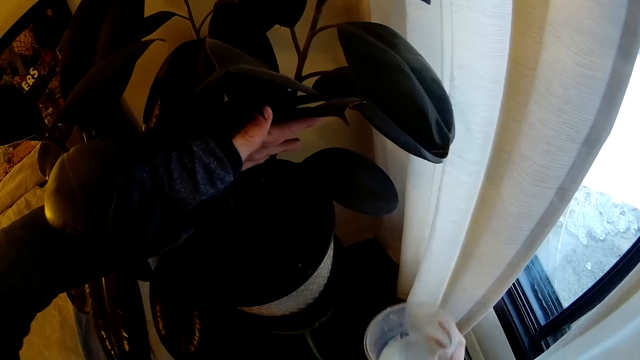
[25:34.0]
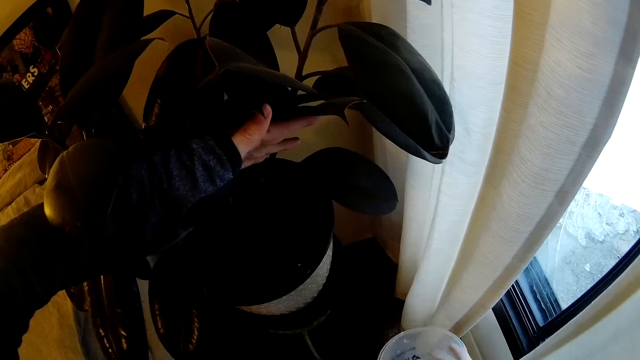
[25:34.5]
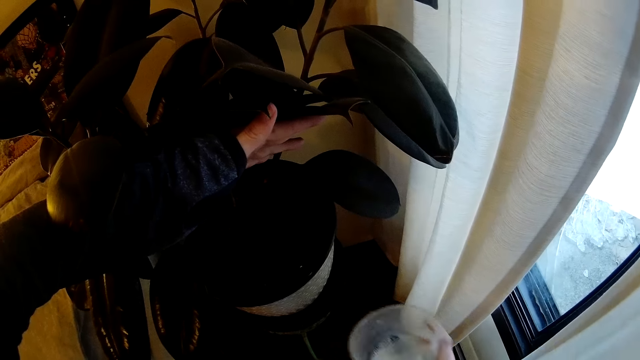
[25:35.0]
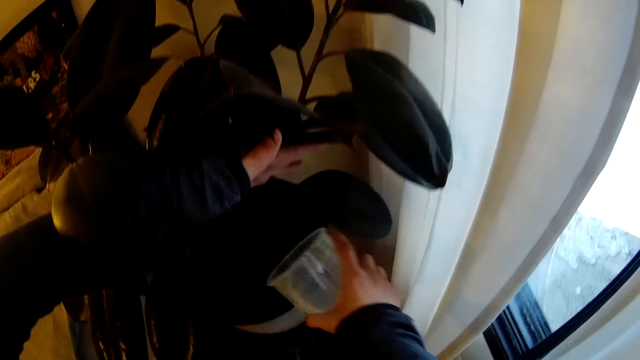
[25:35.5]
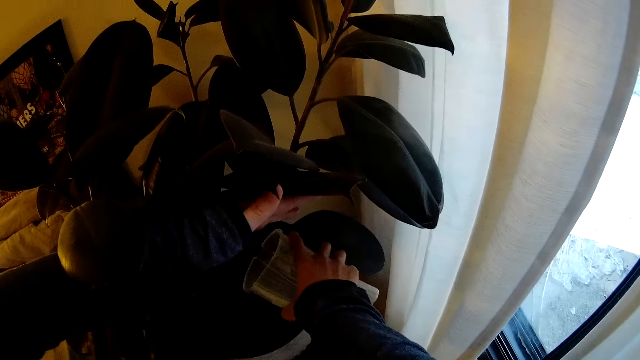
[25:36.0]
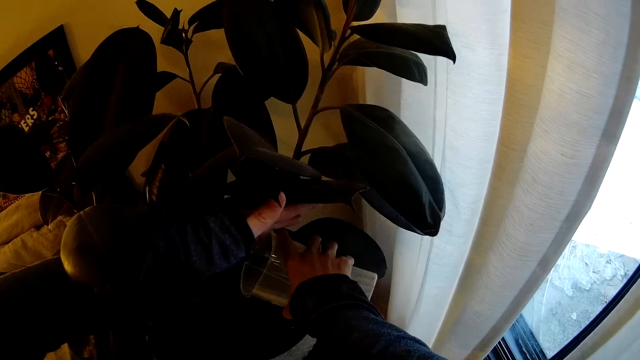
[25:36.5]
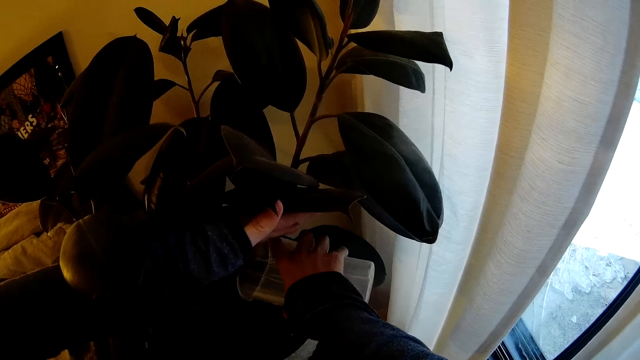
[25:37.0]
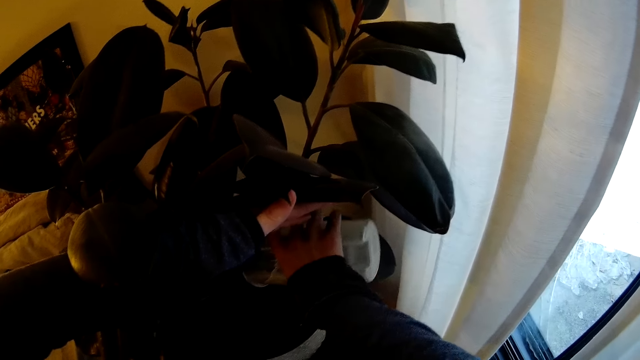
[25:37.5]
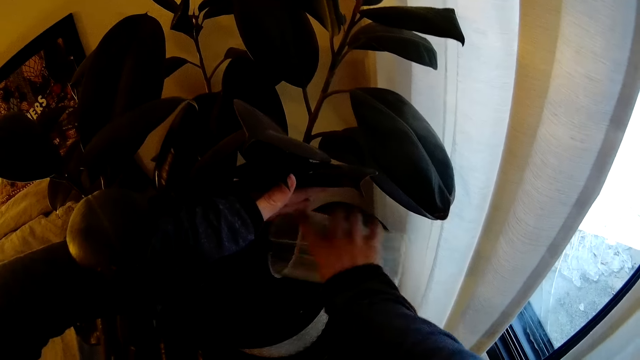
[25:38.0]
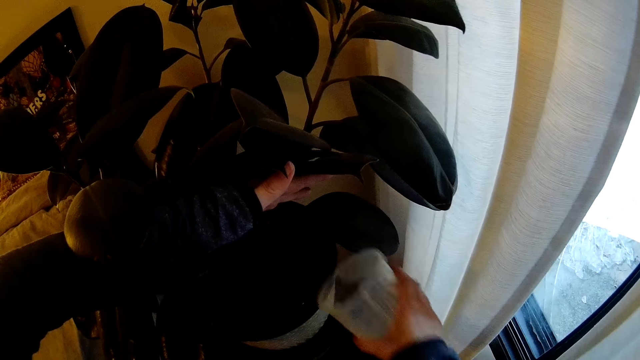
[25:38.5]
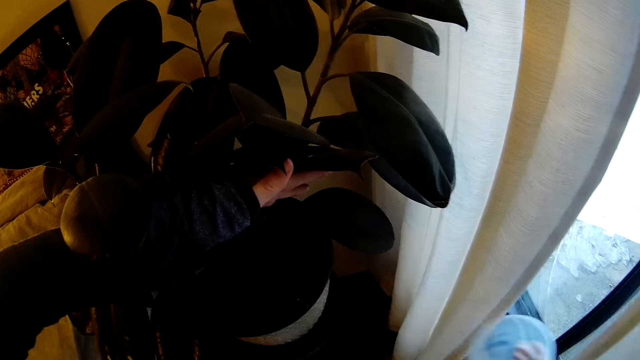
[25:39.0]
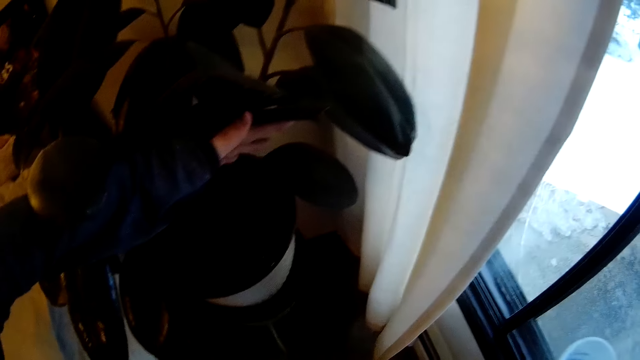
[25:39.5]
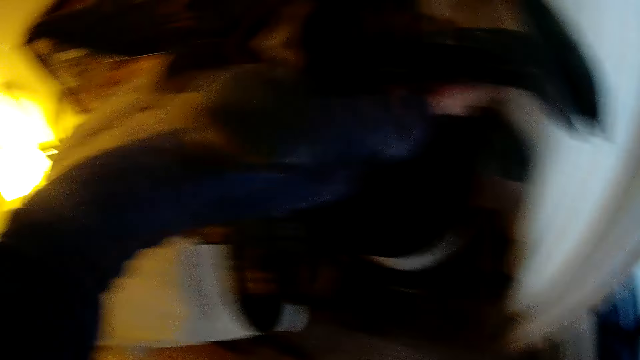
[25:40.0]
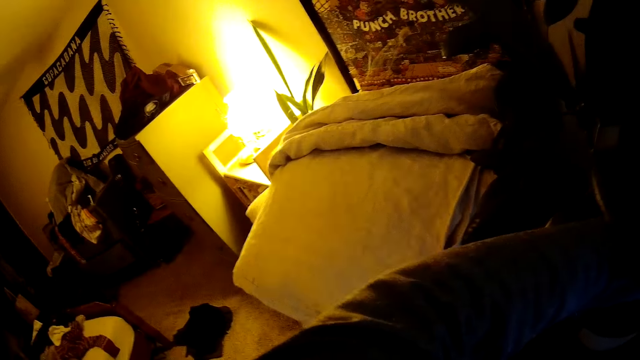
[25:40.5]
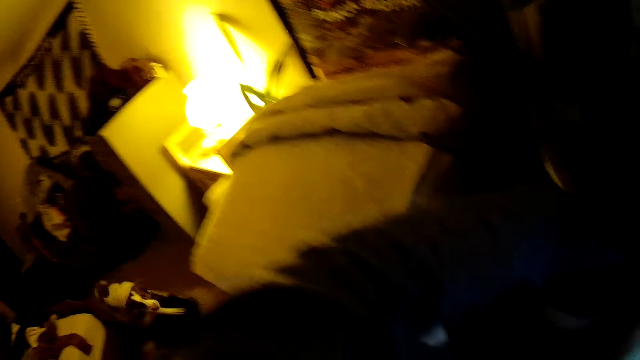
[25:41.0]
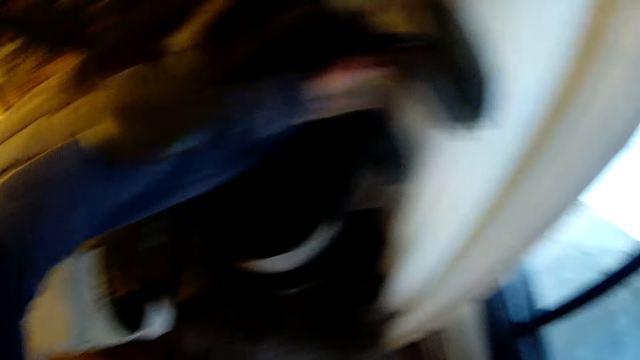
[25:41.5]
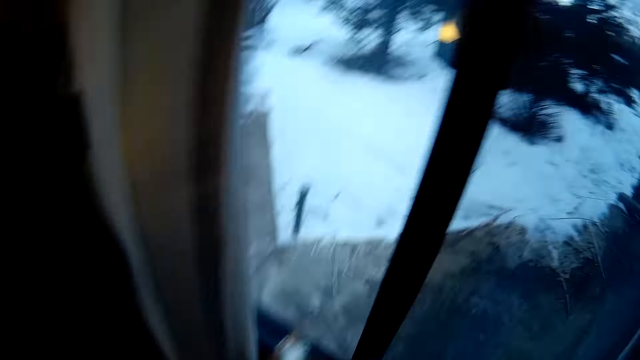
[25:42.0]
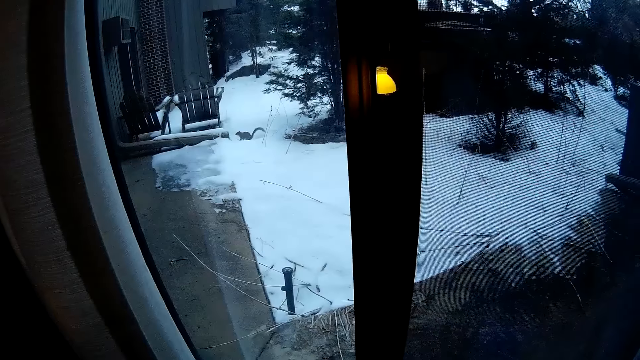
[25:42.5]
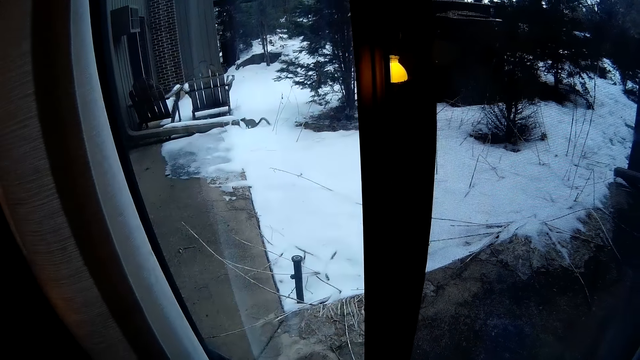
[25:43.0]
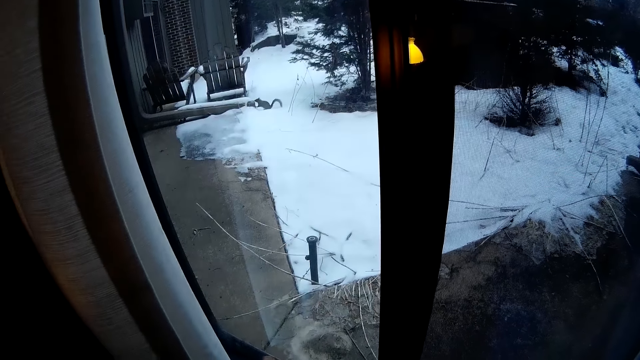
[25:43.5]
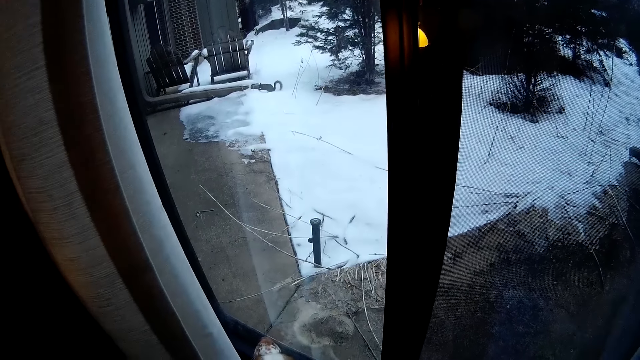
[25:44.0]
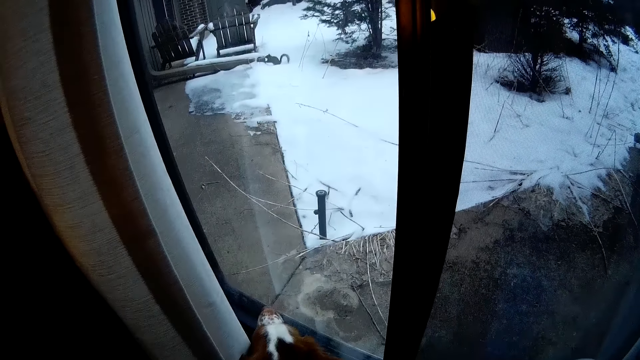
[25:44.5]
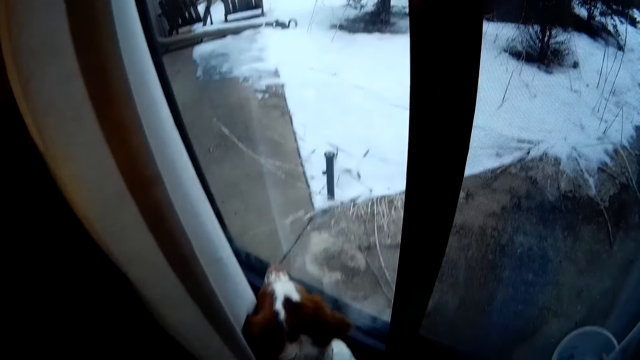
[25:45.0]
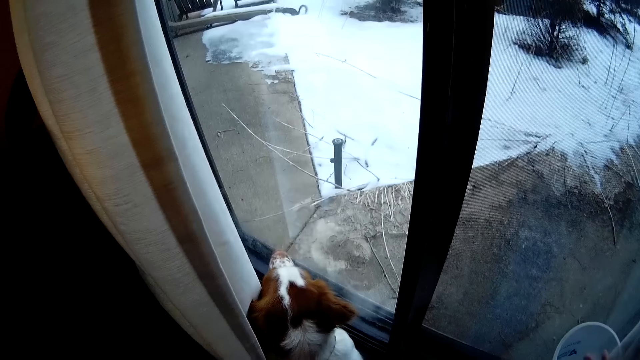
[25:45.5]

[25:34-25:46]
The camera wearer holds a plant. They water the plant. They hold the plant. They look around a room.

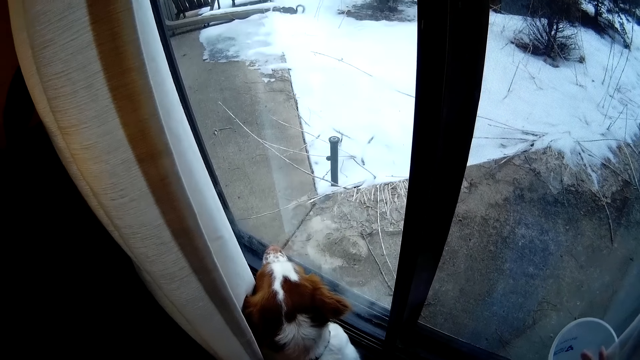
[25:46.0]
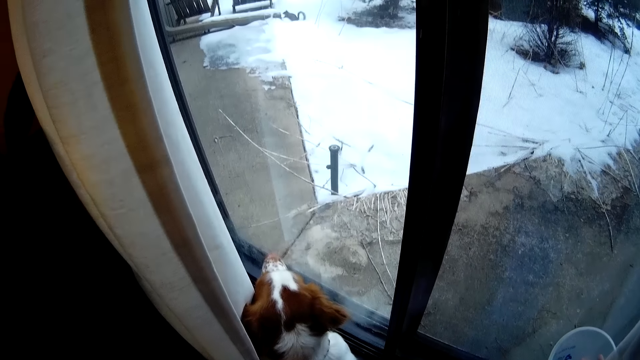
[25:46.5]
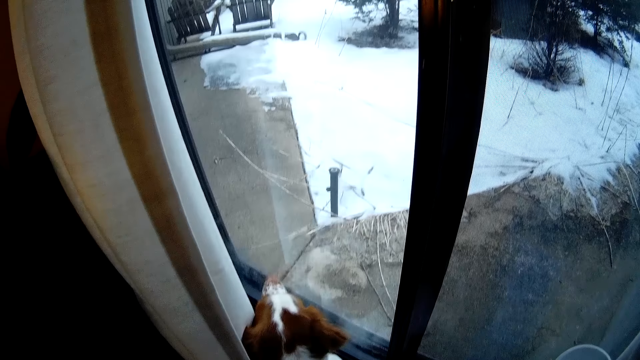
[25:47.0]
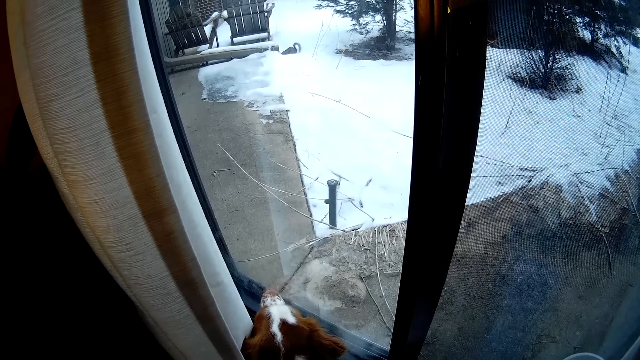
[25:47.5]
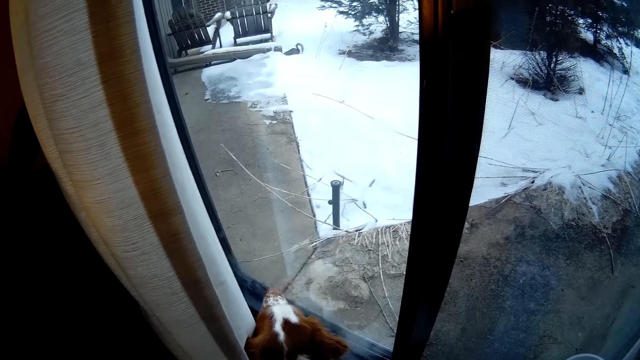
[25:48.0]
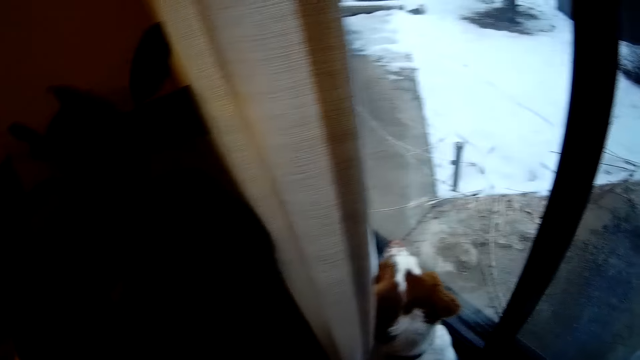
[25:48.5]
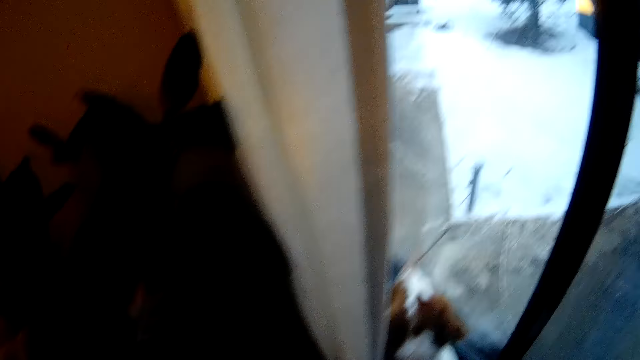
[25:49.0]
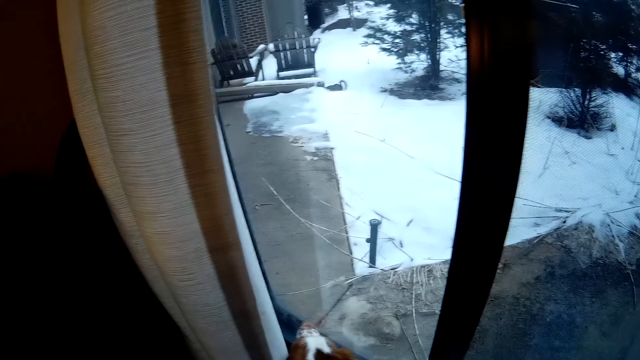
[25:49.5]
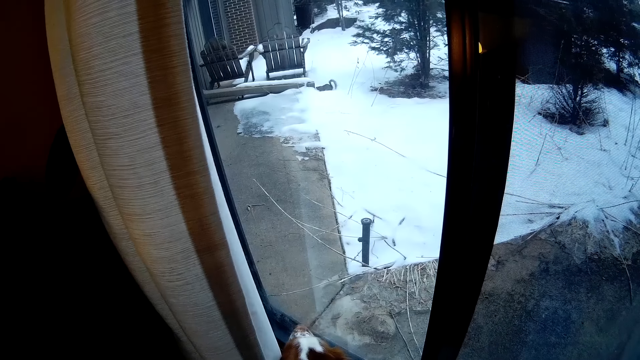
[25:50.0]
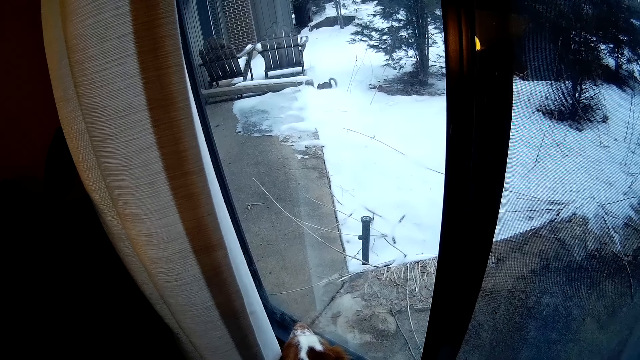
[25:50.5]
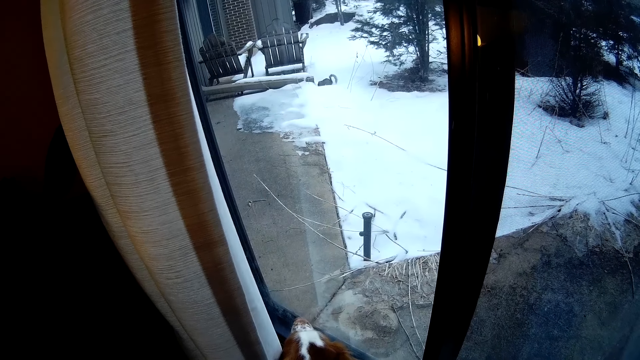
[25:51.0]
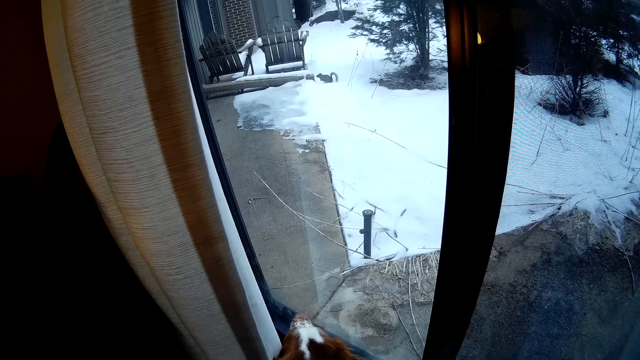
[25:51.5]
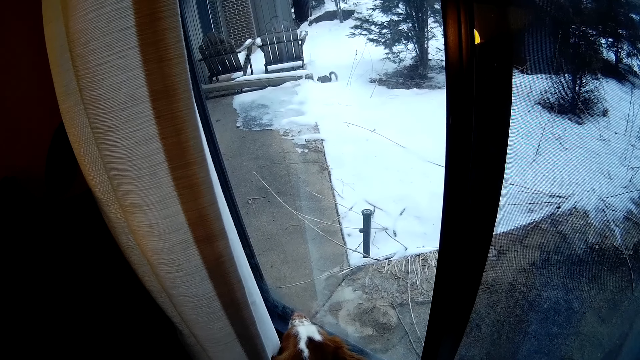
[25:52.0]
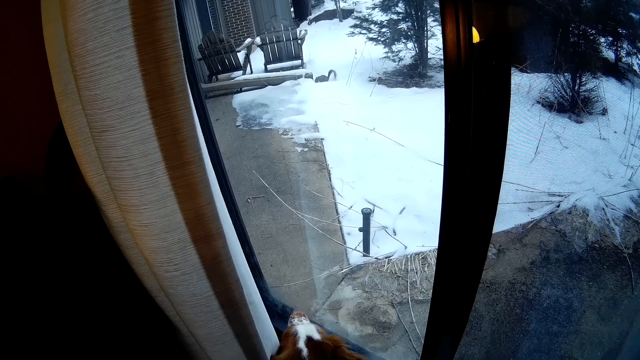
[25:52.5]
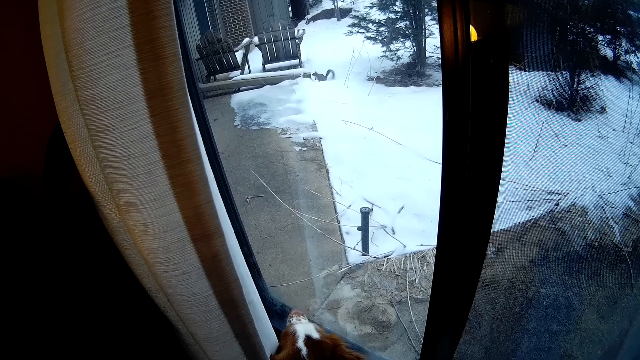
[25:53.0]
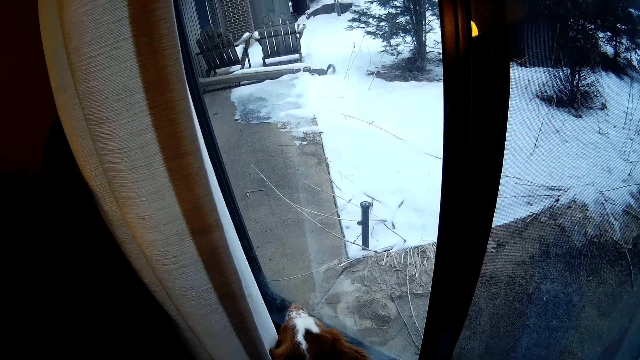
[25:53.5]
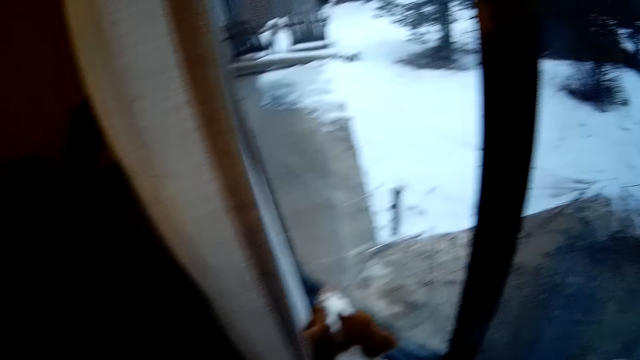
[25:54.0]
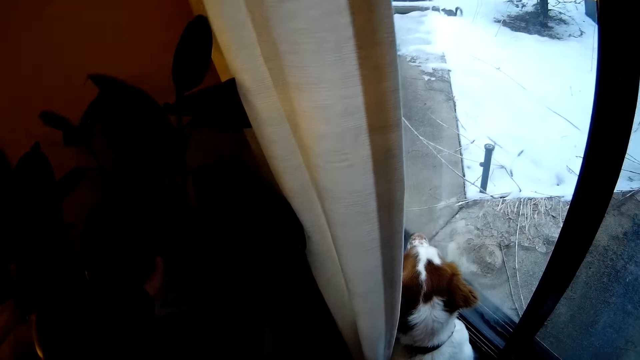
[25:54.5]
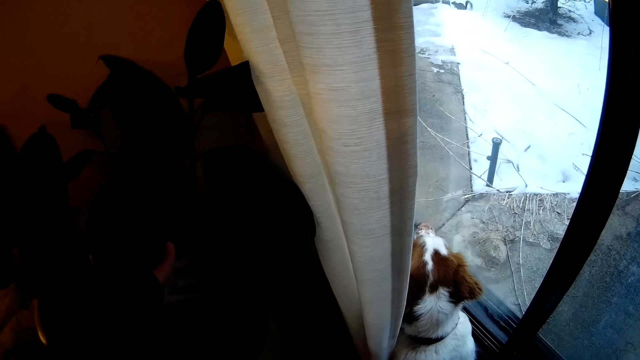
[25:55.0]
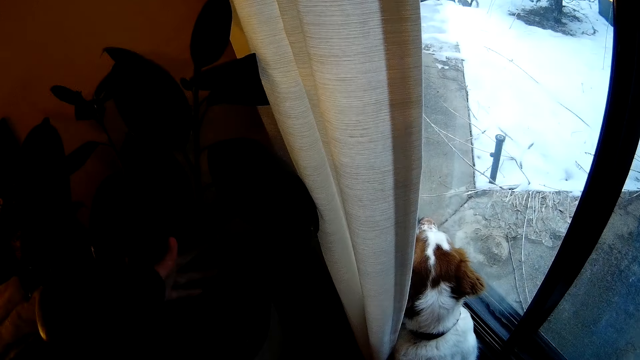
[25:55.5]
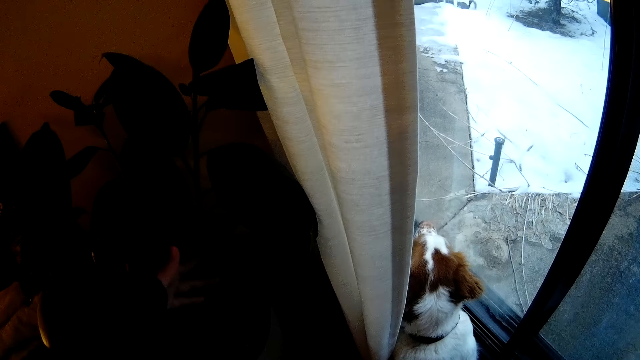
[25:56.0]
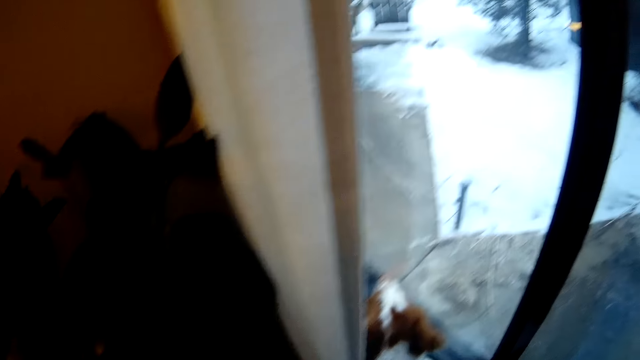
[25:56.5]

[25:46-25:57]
The camera wearer holds a plant.
